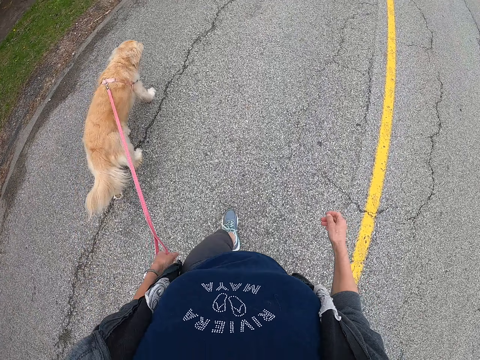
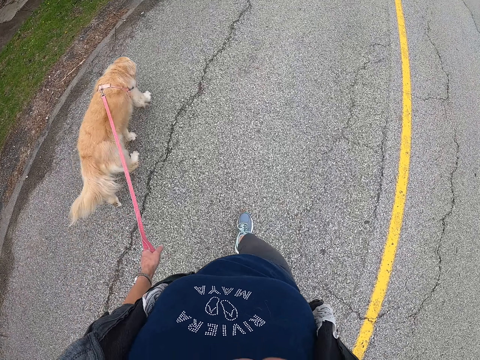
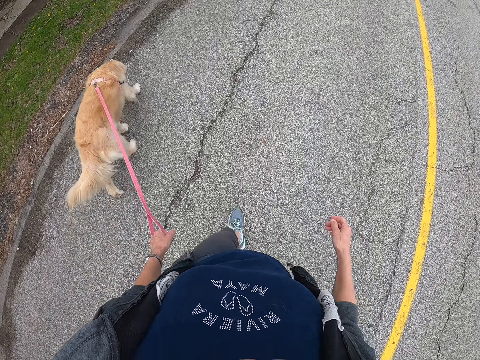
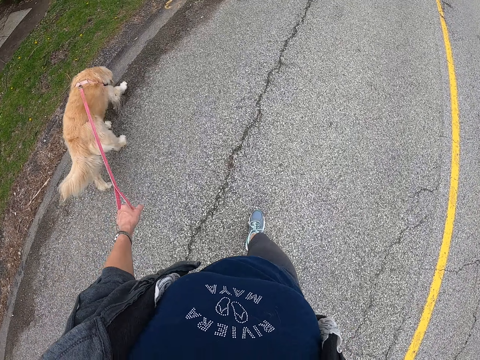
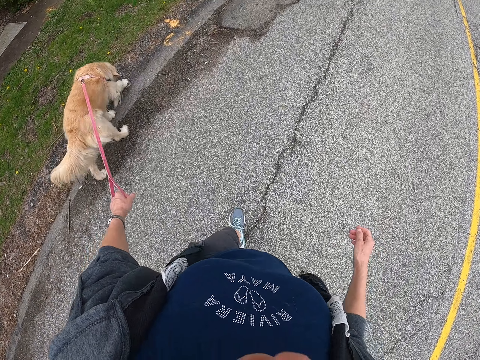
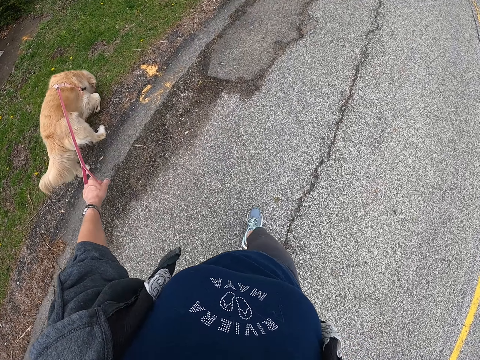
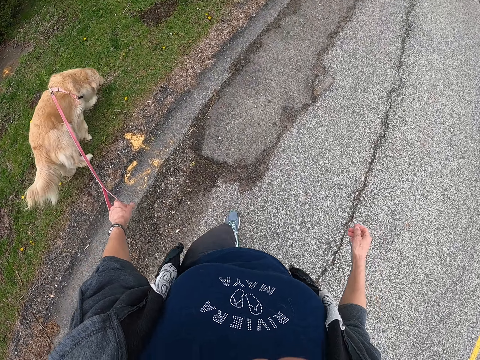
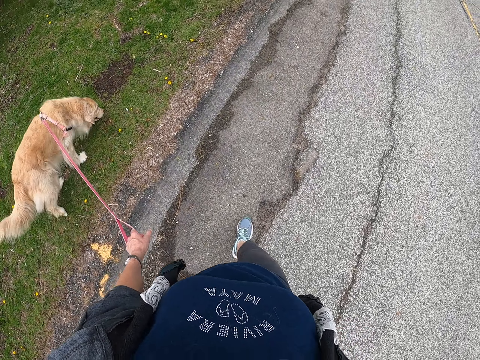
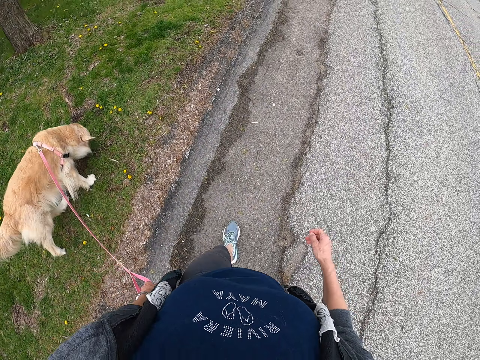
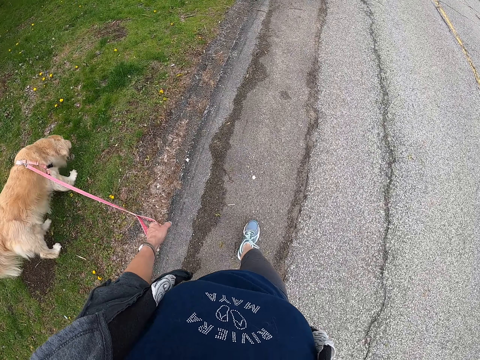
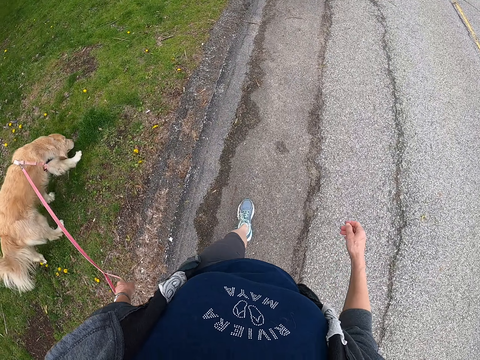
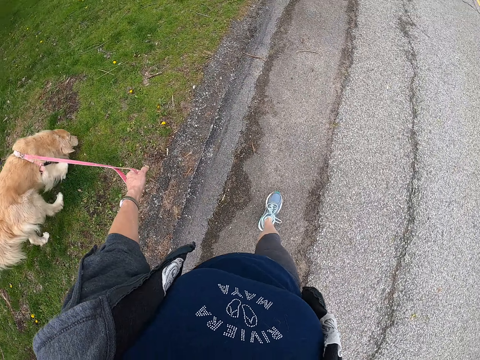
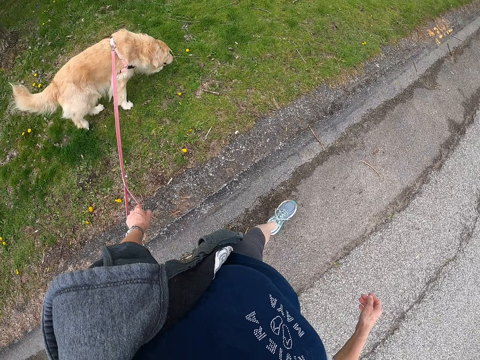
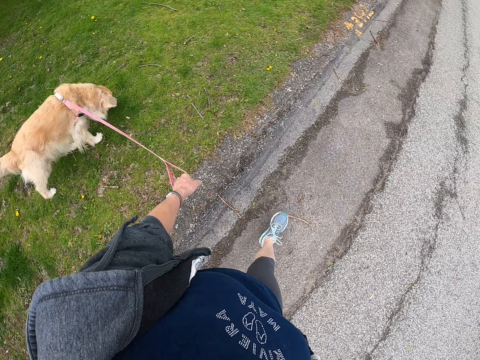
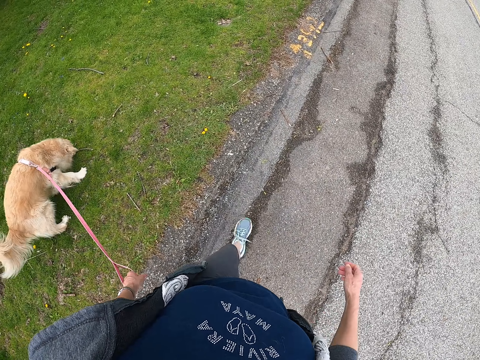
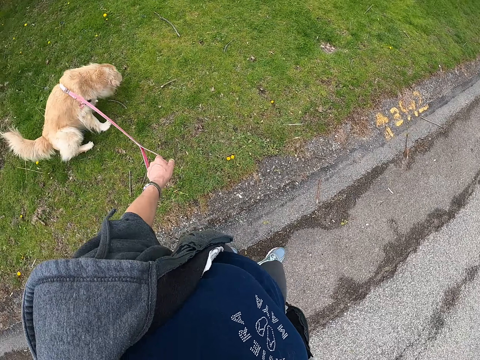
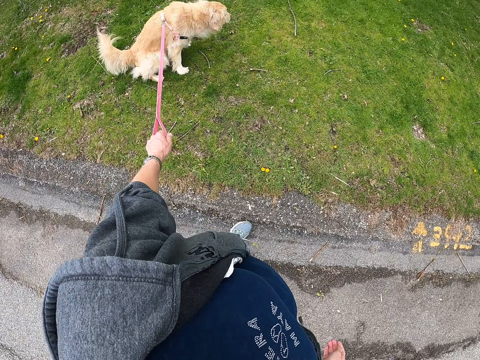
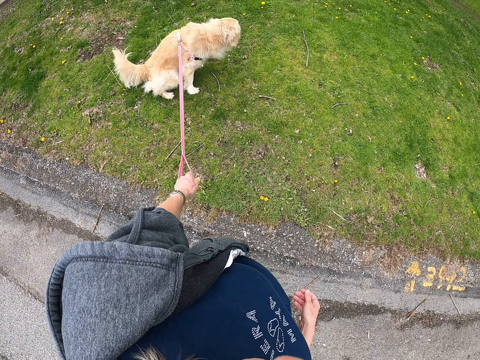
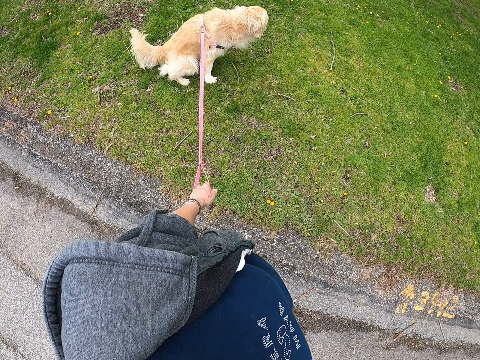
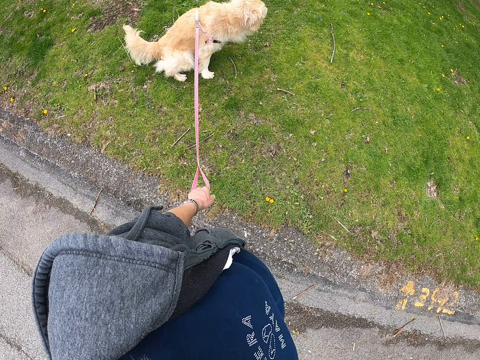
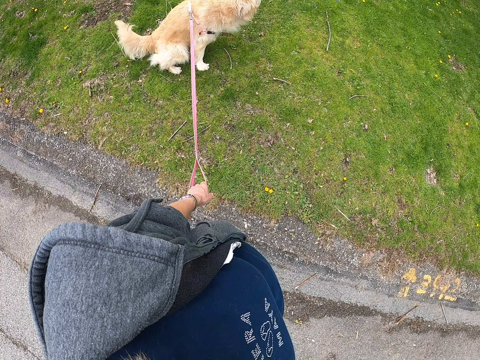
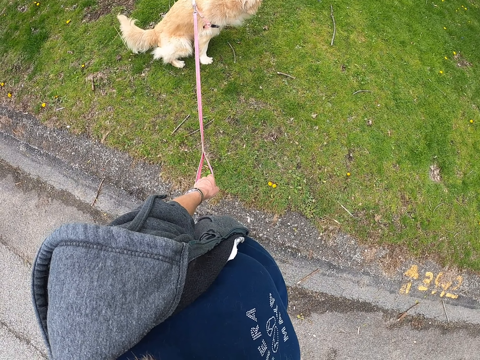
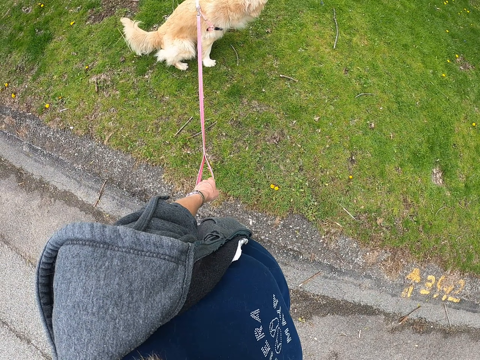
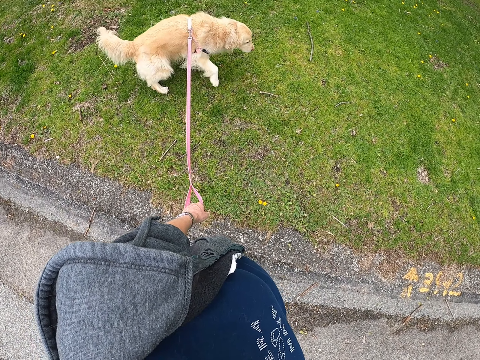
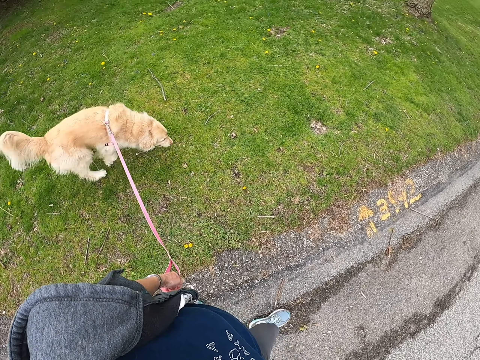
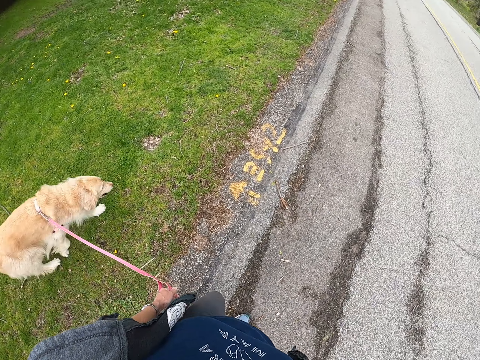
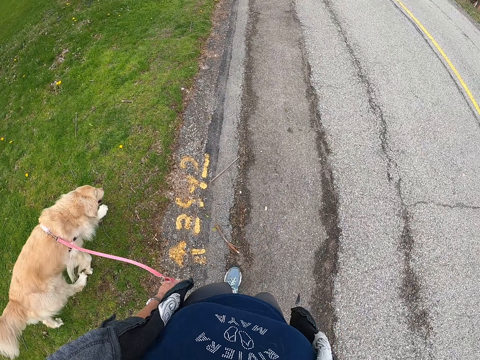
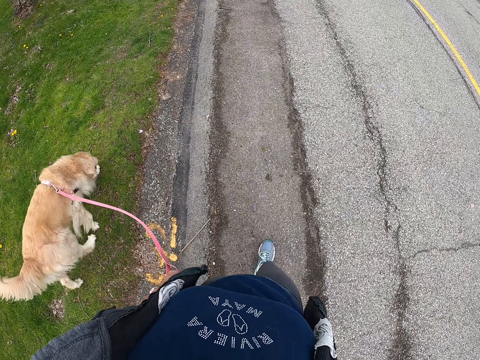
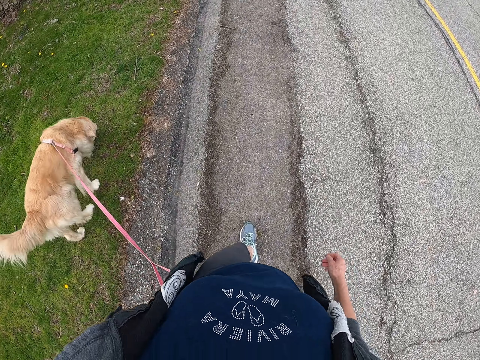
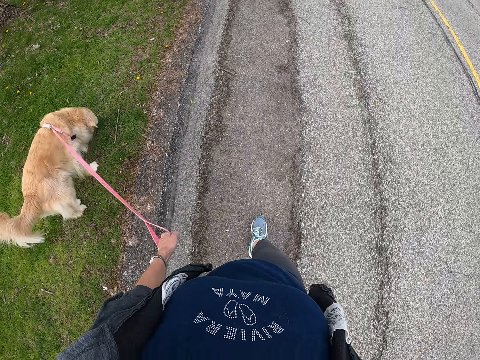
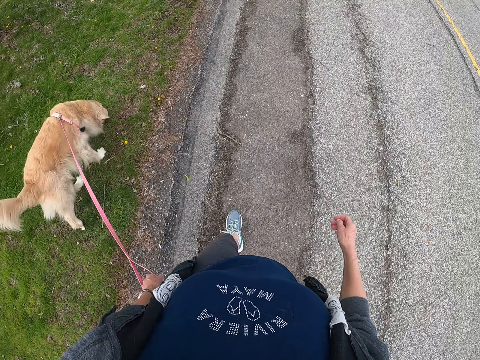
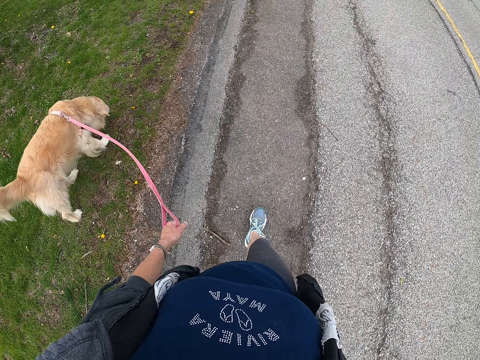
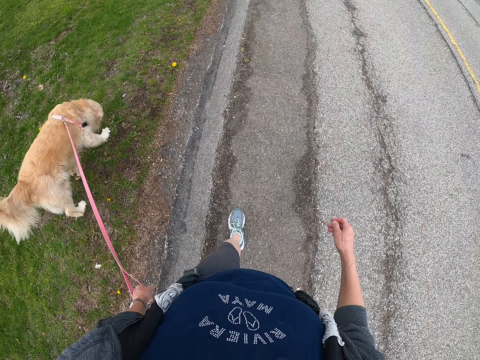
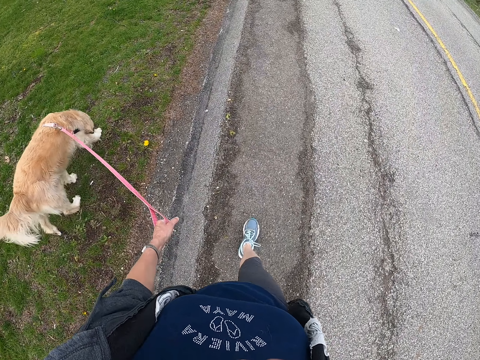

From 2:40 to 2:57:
The camera wearer waits at the dog. They stop on the pavement. They walk on the road and walk the dog.

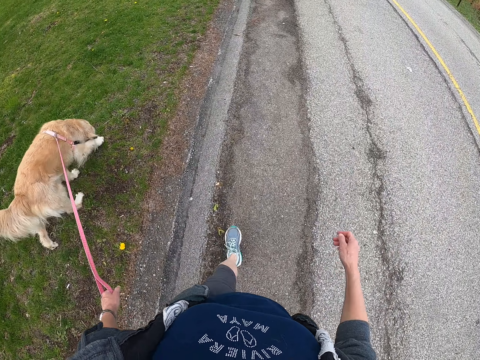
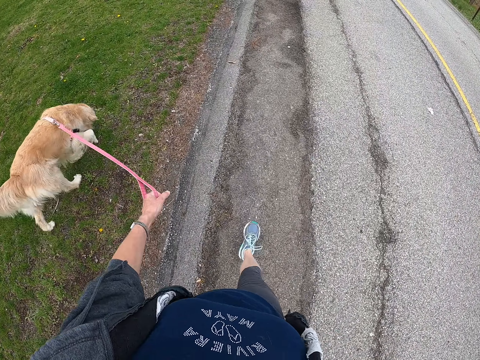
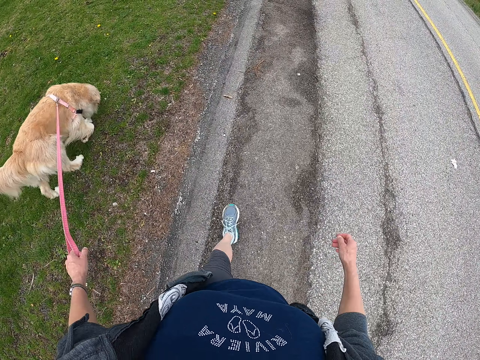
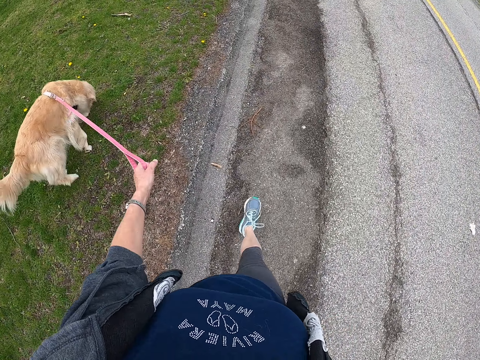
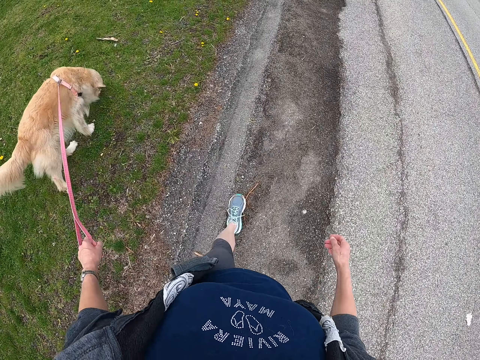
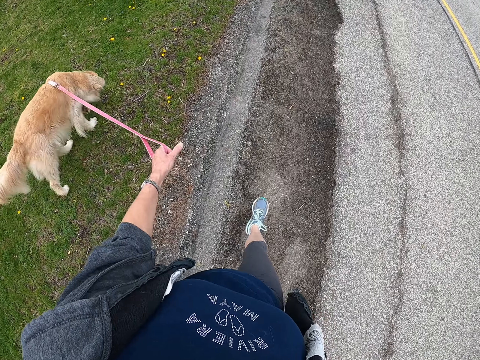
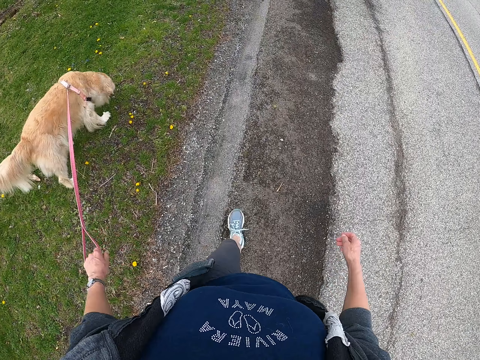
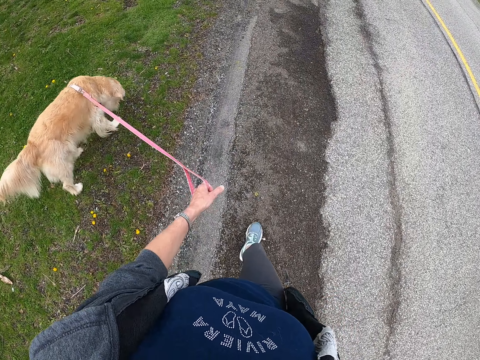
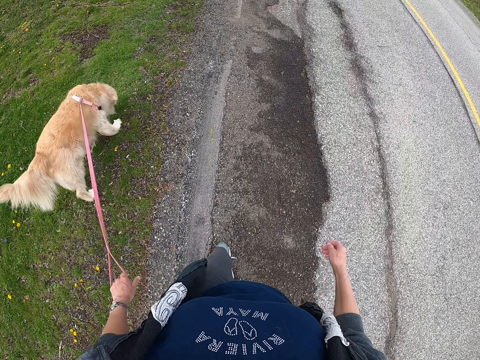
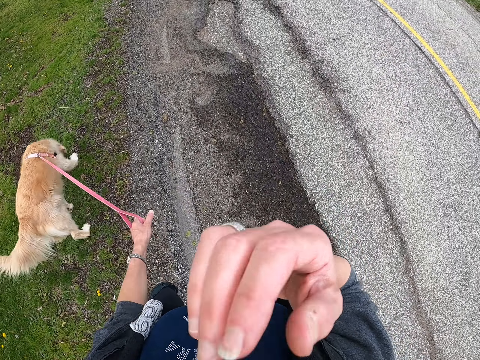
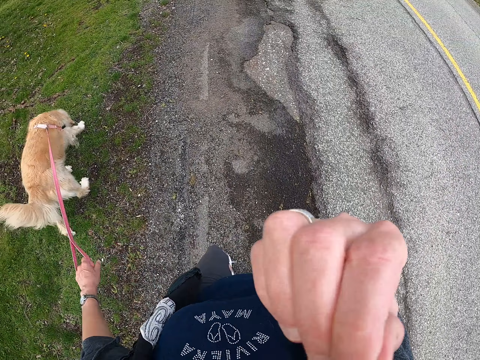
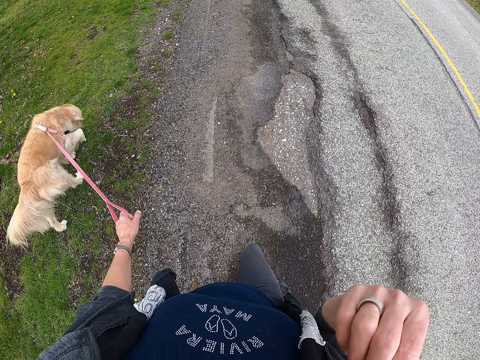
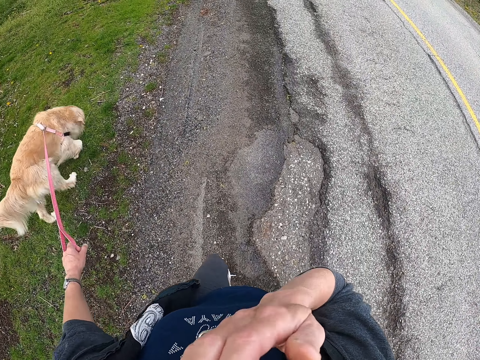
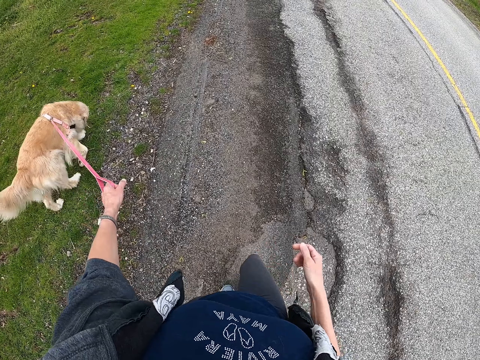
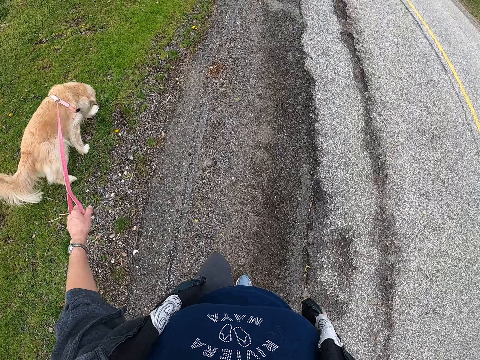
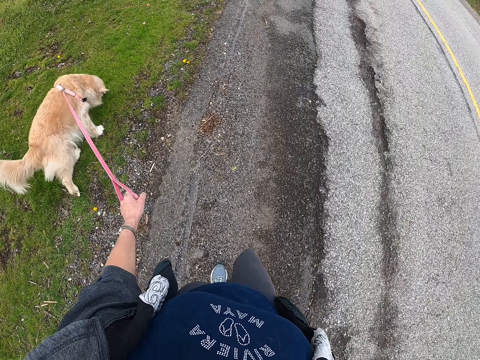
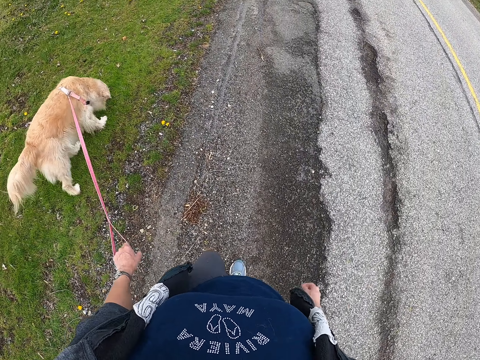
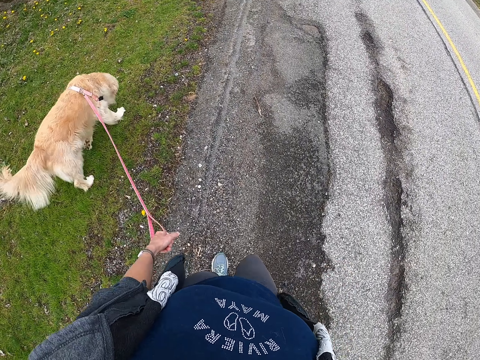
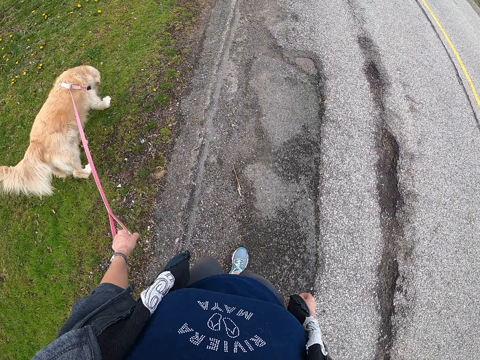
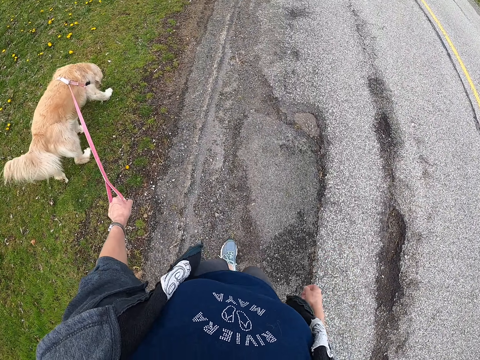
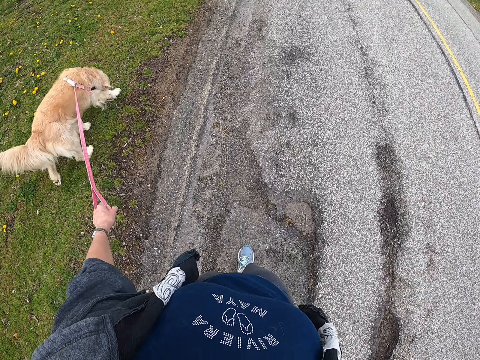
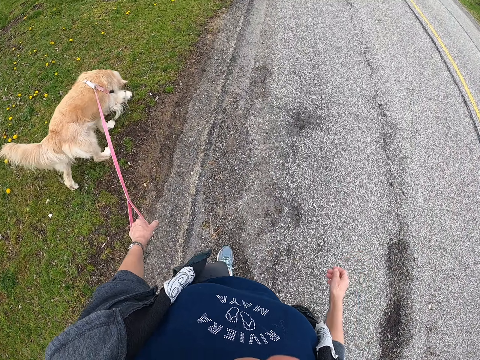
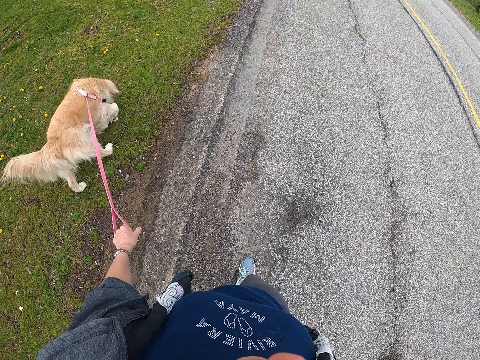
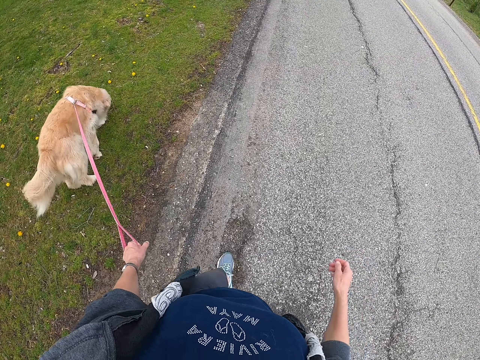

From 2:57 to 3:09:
The camera wearer touches her face.
